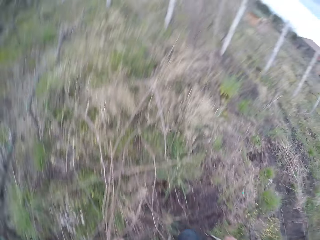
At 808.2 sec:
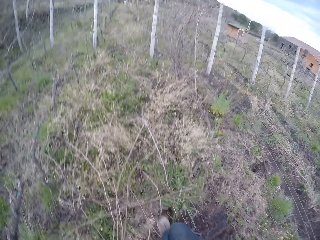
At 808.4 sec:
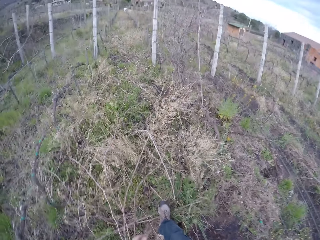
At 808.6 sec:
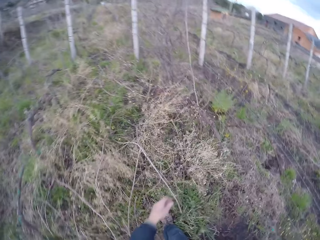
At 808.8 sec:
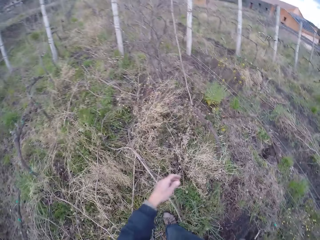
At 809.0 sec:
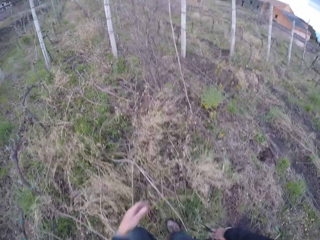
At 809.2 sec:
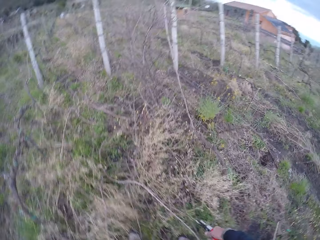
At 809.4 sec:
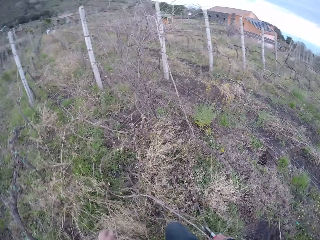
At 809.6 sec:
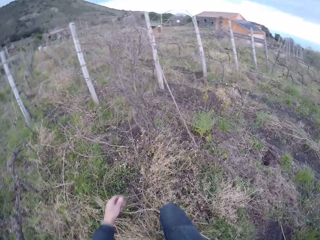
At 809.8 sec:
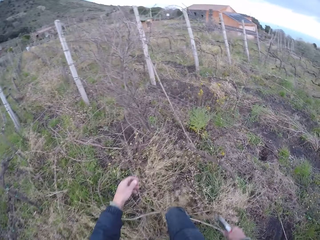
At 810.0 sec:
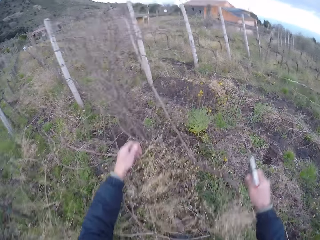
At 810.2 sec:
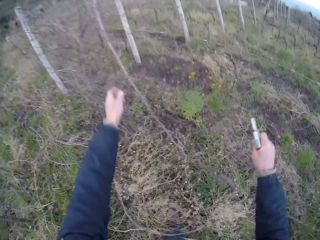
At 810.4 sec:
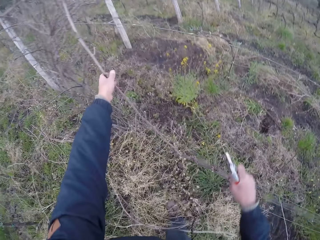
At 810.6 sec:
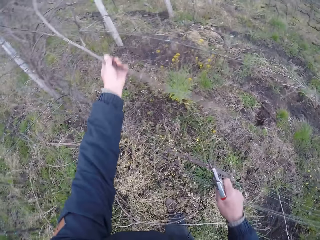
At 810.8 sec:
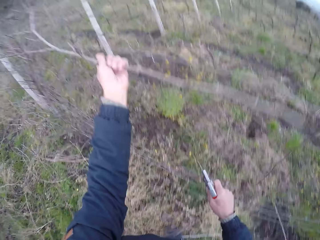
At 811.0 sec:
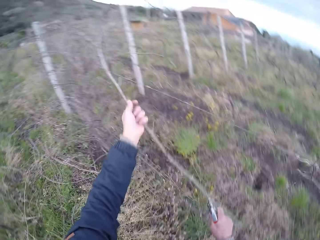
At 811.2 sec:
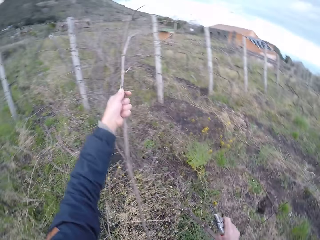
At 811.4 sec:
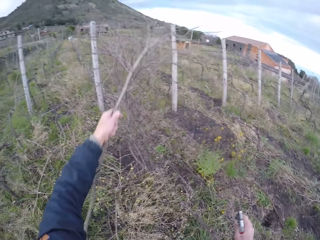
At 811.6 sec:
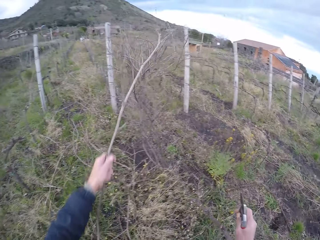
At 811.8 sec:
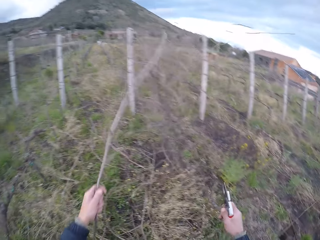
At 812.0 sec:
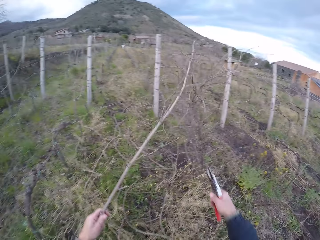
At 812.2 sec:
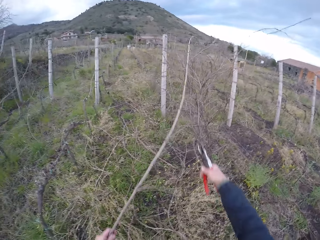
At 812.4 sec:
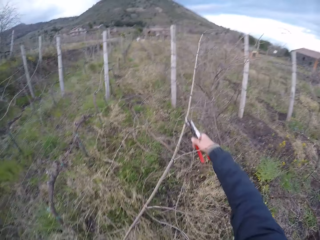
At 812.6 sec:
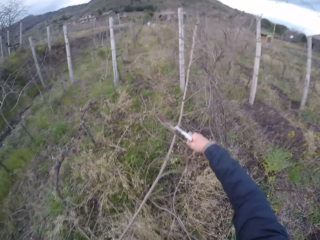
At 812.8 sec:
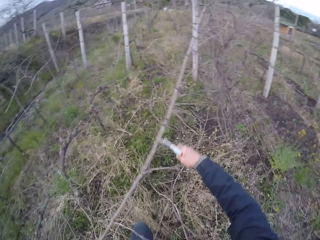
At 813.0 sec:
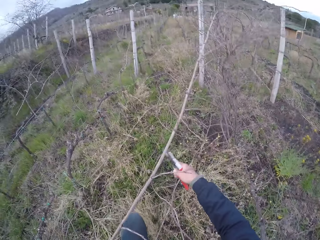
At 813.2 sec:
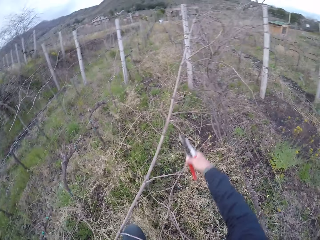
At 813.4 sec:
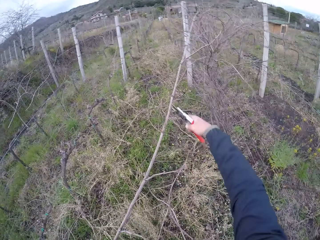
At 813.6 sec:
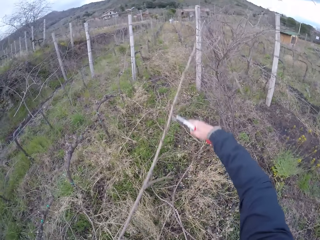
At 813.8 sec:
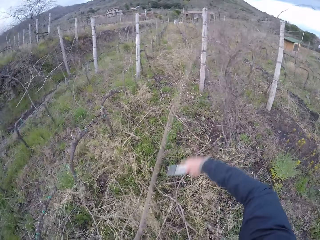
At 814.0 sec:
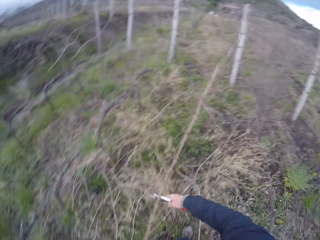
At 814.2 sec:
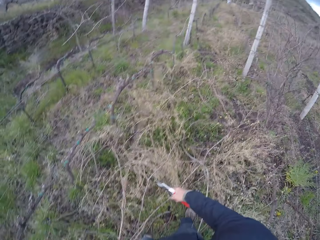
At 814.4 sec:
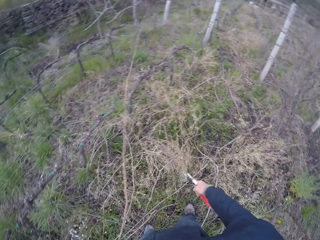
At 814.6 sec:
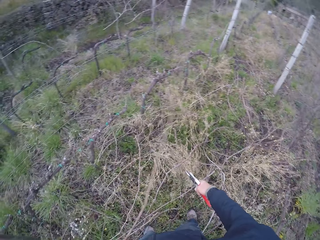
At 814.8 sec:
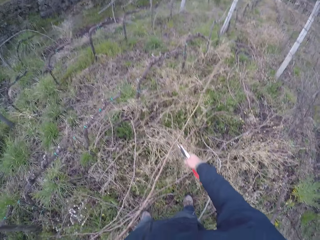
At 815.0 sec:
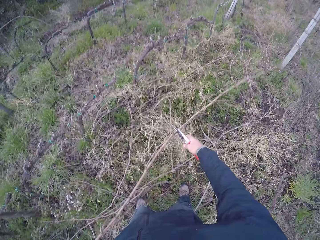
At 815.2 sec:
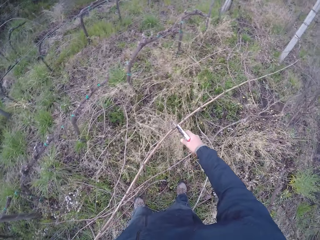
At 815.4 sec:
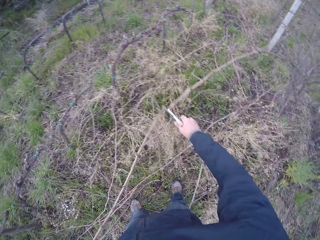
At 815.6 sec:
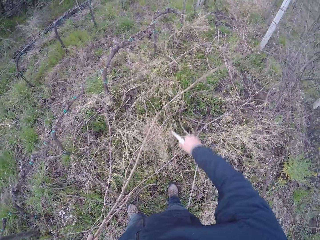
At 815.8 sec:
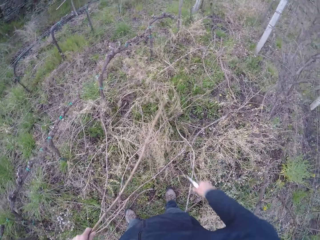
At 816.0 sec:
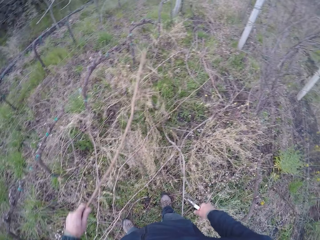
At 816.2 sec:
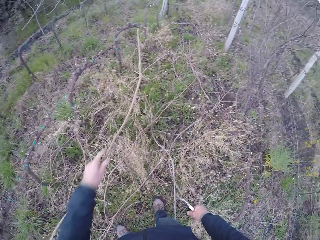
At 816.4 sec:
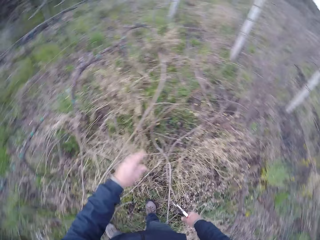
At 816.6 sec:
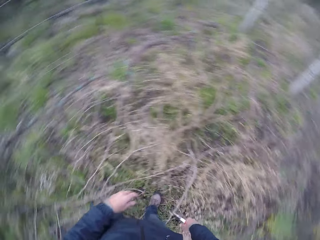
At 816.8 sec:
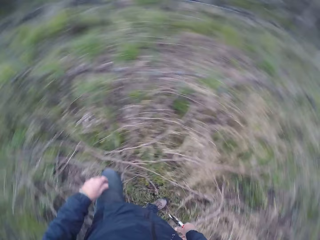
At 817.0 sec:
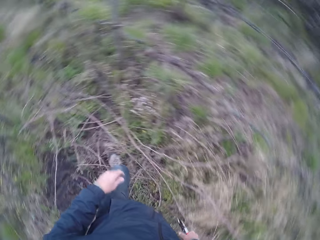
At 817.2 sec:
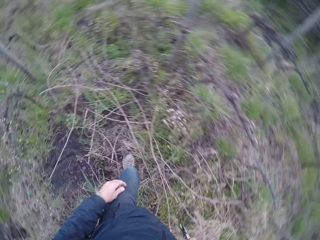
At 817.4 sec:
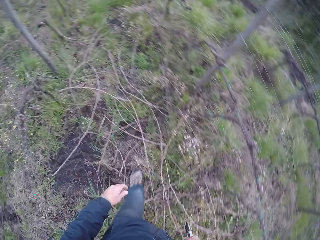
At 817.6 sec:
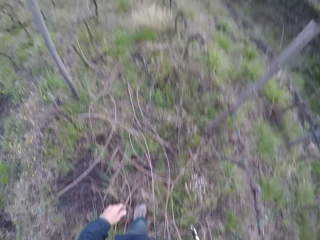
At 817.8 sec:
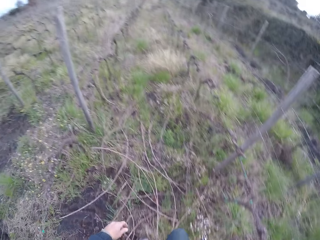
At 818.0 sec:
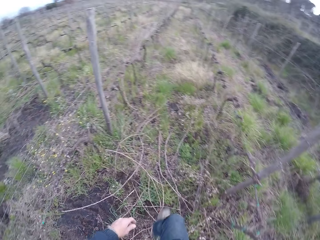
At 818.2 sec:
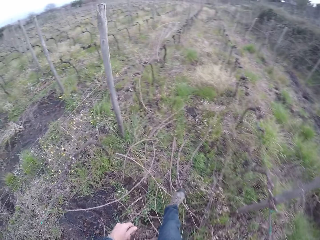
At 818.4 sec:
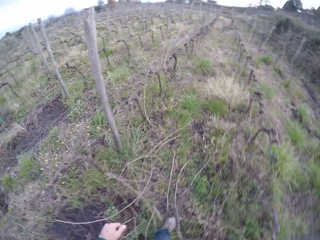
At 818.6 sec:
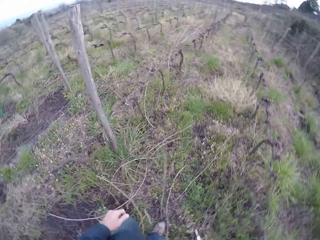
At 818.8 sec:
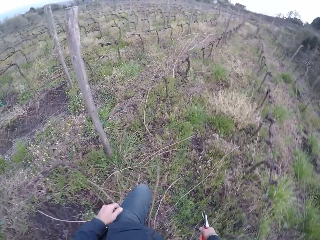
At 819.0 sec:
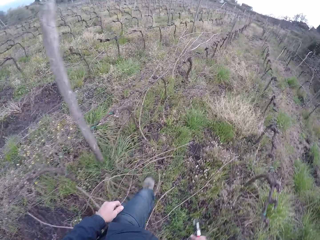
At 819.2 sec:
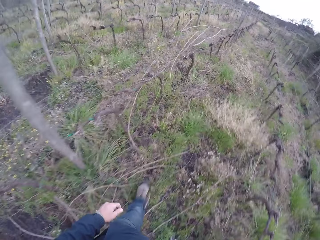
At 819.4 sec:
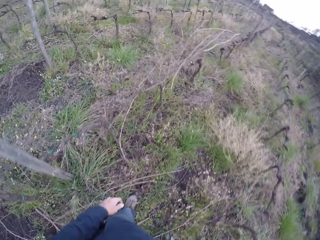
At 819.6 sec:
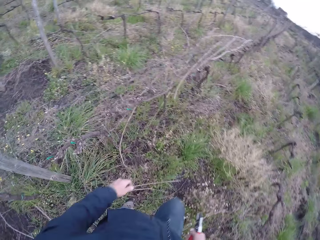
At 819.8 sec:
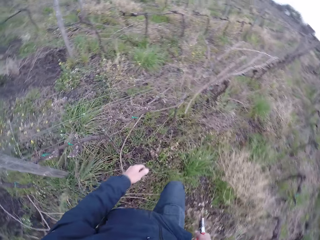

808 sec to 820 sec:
The camera wearer stands up. They walk around the field. They grab a twig with her left hand. They pull the twig with the secateurs in her right hand. They grab the twig with the secateurs in her right hand. They drop the stick on the ground. They snip the twig with the secateurs in her right hand. They drop the twig on the ground with her left hand. They walk around the field.

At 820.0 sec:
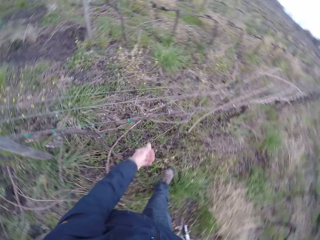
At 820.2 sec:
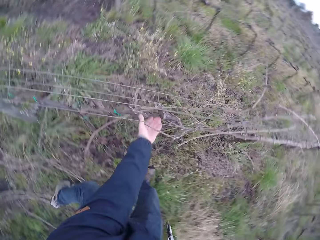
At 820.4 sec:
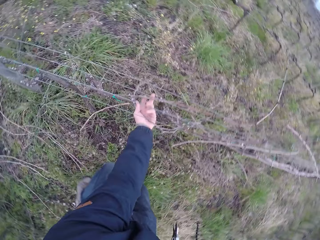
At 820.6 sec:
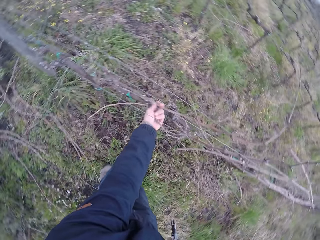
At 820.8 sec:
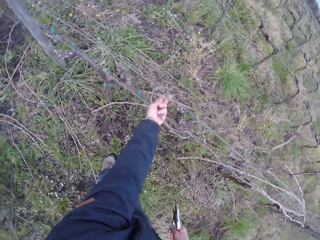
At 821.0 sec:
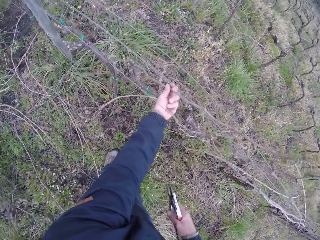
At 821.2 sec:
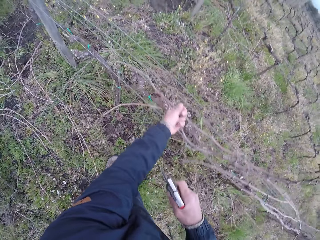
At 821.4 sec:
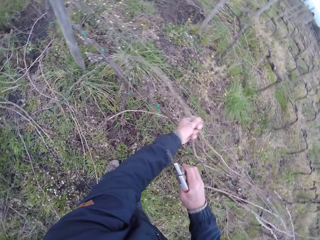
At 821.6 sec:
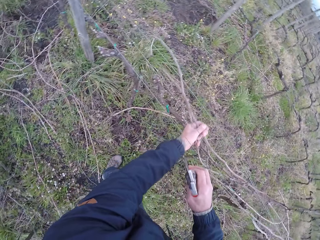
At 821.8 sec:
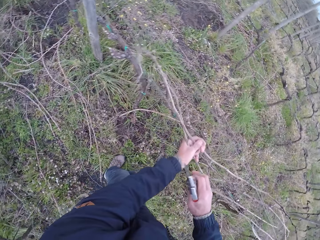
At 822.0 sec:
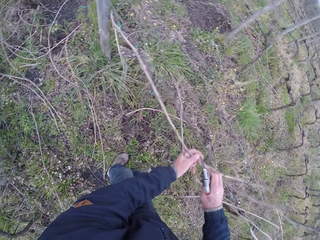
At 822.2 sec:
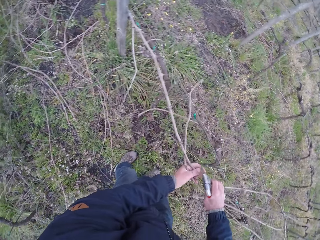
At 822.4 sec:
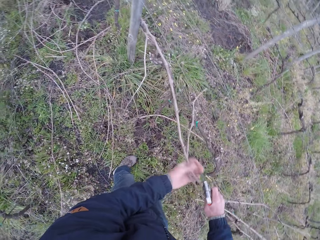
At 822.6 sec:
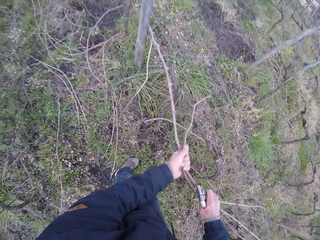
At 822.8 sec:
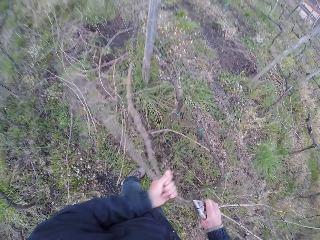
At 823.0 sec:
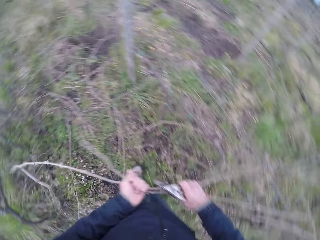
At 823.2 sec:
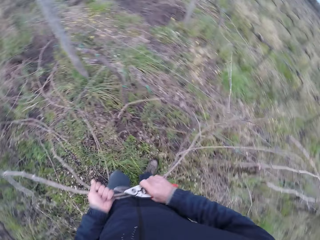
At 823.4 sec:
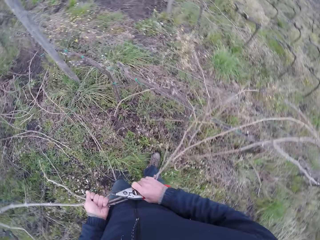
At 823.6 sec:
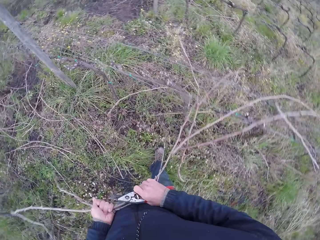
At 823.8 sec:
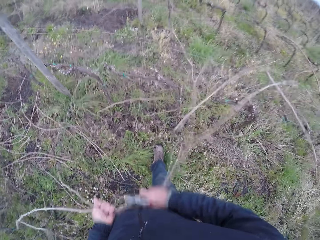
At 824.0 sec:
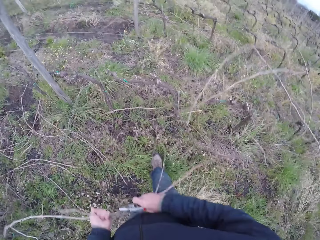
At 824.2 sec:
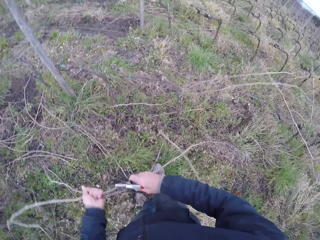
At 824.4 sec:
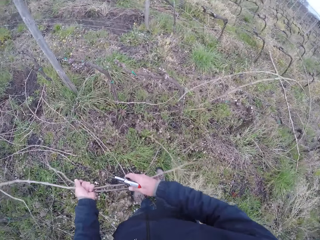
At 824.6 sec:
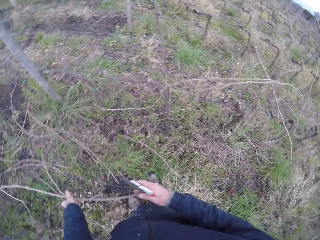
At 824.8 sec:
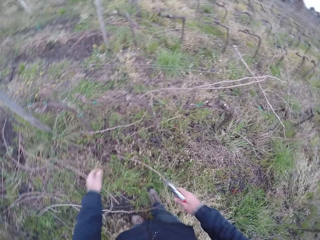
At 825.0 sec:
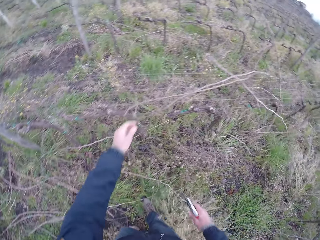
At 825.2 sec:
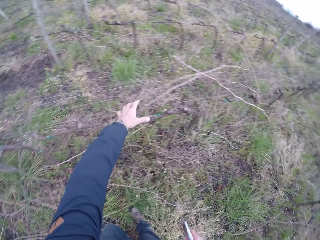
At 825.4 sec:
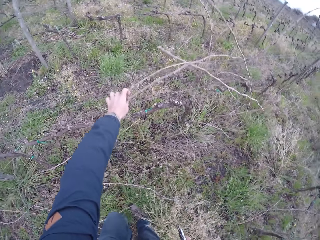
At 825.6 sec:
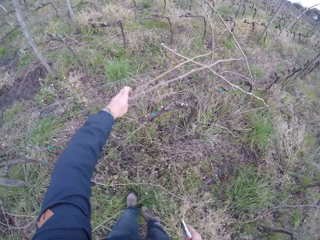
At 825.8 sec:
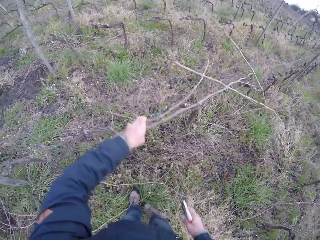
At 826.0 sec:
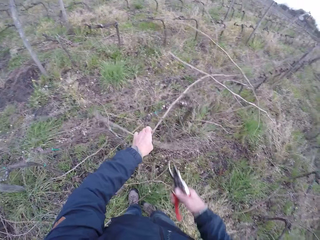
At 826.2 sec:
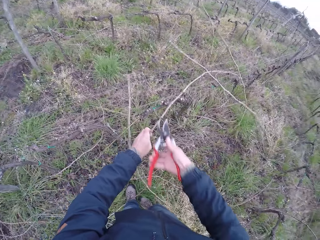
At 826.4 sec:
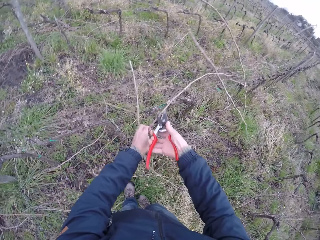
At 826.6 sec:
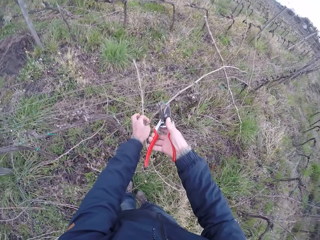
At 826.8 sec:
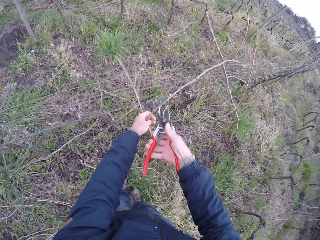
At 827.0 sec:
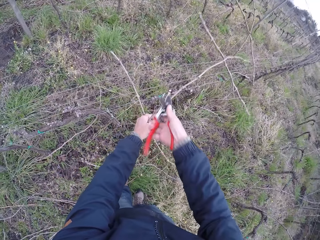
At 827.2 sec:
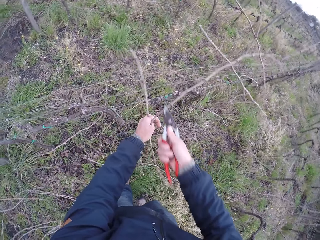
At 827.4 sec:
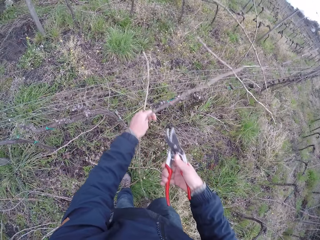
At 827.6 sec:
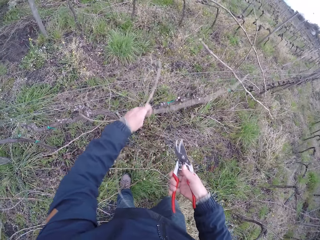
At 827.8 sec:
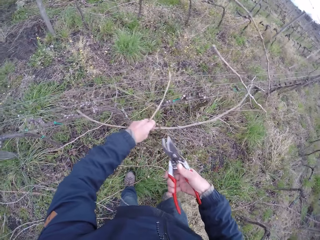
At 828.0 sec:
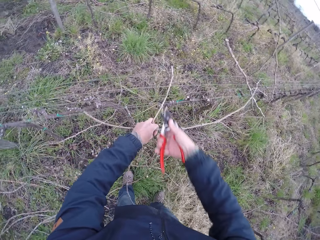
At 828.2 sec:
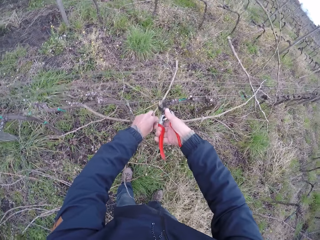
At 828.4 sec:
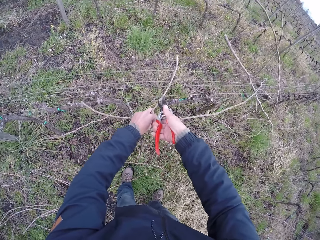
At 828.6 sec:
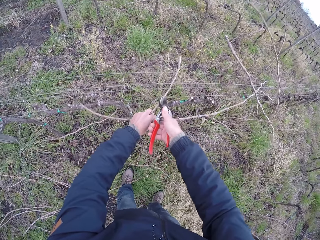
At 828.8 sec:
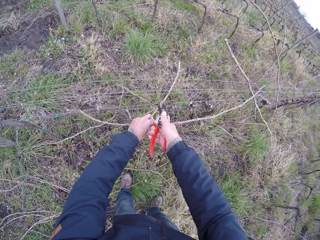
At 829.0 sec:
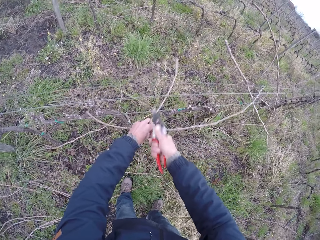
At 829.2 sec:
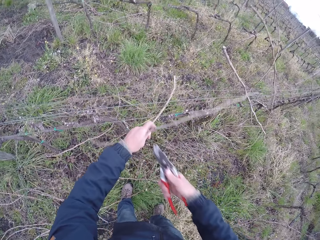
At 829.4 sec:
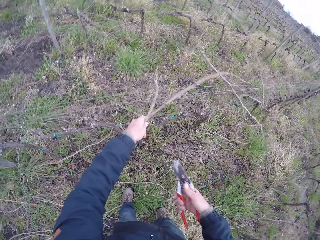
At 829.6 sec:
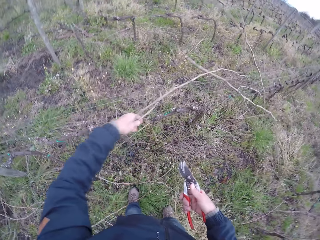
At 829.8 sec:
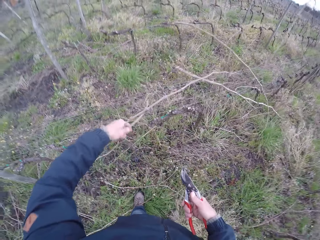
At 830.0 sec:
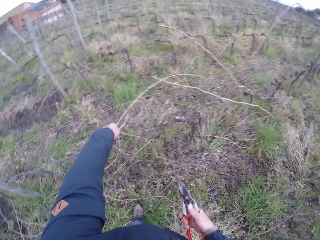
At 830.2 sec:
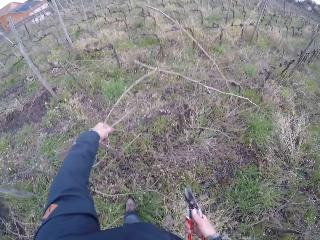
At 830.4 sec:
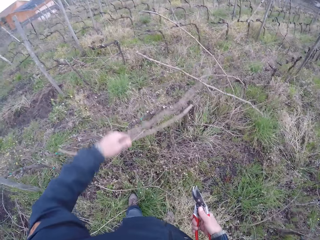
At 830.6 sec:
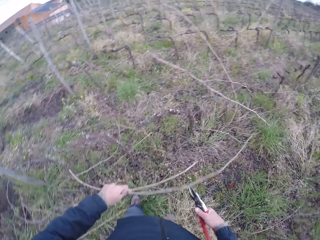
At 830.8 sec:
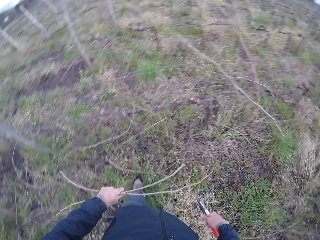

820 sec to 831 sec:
The camera wearer grabs a twig with her left hand. They pull on the twig in her left hand from the fence. They pull the sticks from the fence with both hands. They drop the twig on the ground with her left hand. They pull the sticks from the fence. They grab the twig with her left hand. They snip the twig with the secateurs or pruning shears in her right hand. They snip the twig with the secateurs in her right hand again. They pull on the twig in her left hand from the fence. They pull the pruning shears off the sticks.
